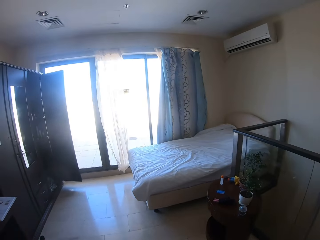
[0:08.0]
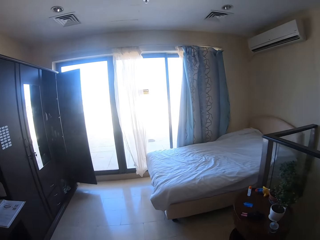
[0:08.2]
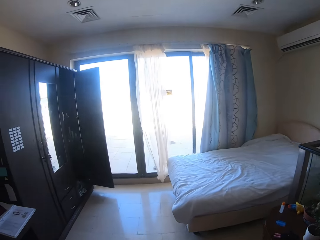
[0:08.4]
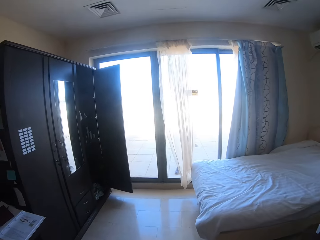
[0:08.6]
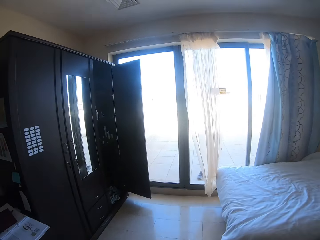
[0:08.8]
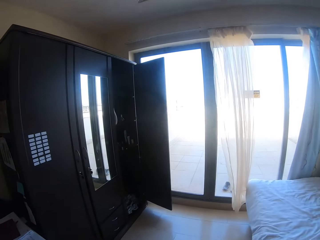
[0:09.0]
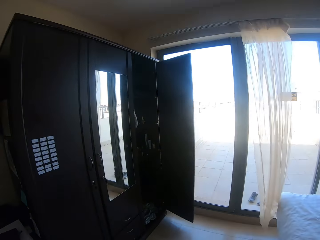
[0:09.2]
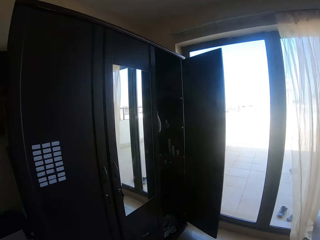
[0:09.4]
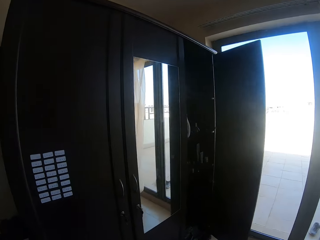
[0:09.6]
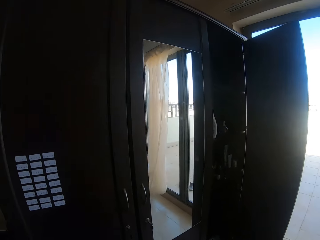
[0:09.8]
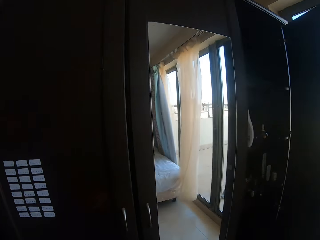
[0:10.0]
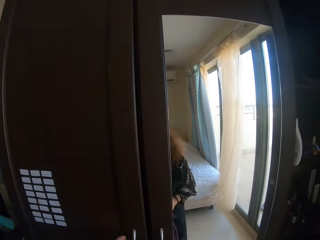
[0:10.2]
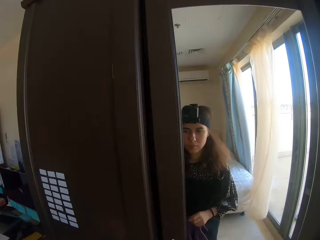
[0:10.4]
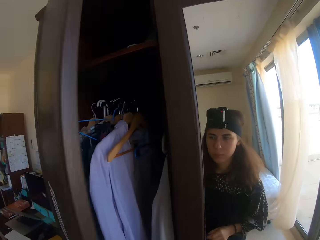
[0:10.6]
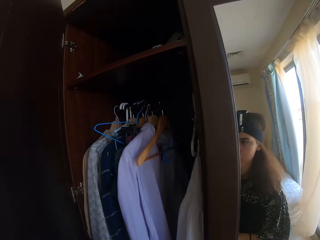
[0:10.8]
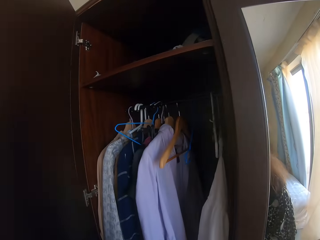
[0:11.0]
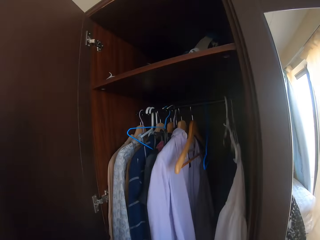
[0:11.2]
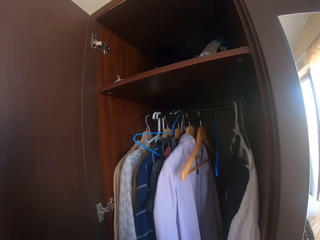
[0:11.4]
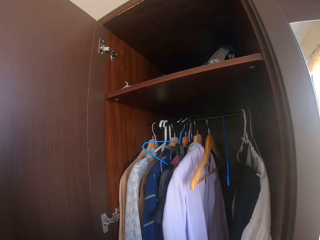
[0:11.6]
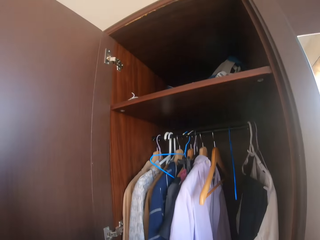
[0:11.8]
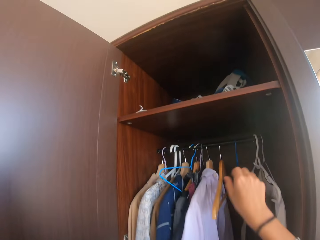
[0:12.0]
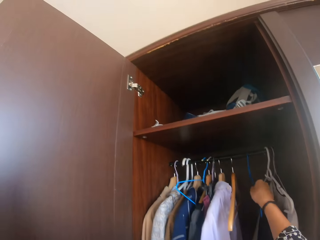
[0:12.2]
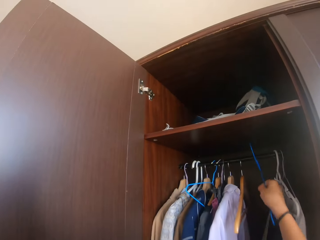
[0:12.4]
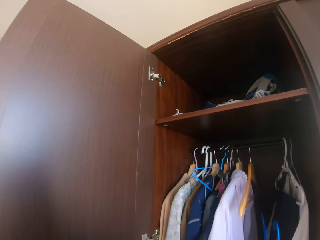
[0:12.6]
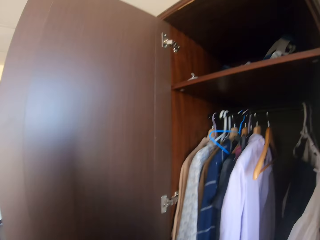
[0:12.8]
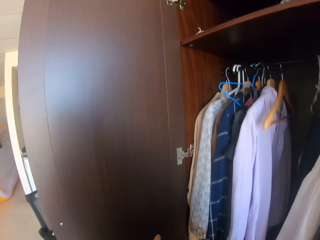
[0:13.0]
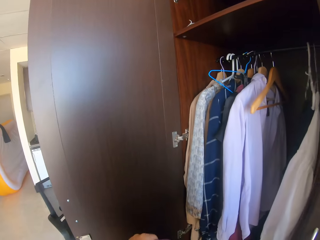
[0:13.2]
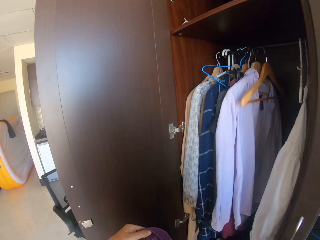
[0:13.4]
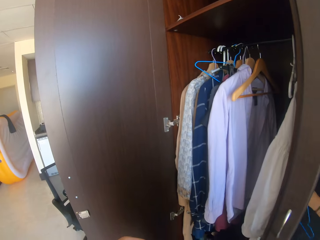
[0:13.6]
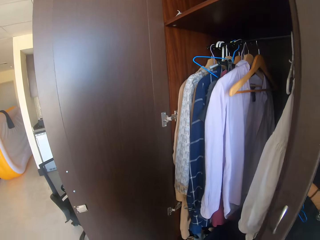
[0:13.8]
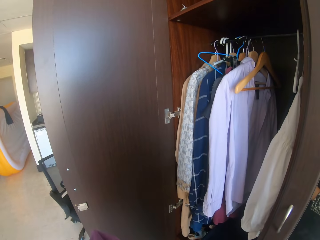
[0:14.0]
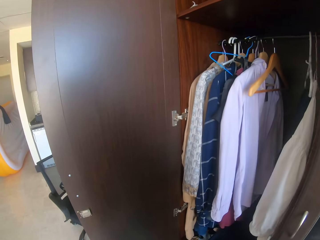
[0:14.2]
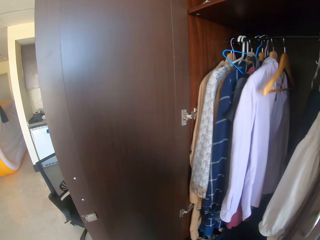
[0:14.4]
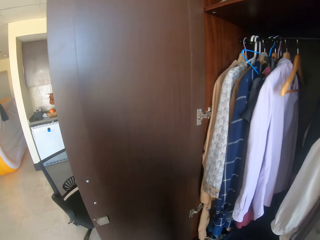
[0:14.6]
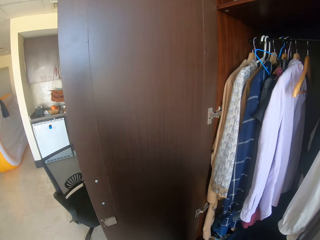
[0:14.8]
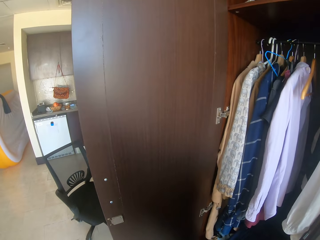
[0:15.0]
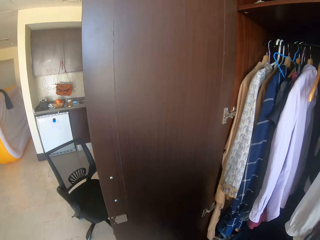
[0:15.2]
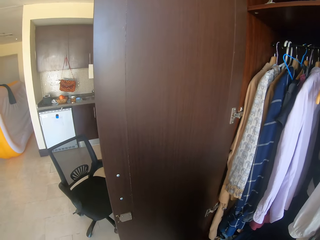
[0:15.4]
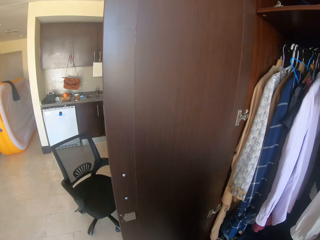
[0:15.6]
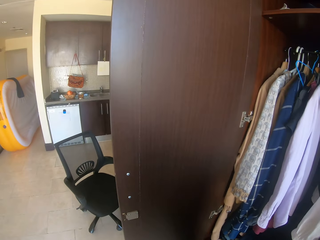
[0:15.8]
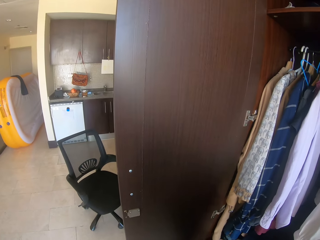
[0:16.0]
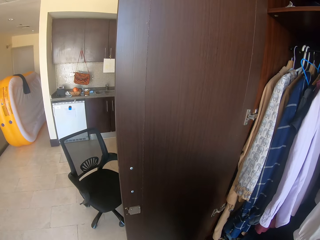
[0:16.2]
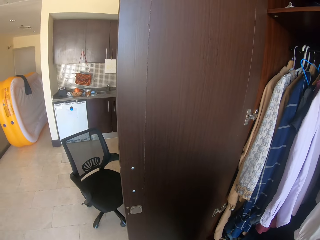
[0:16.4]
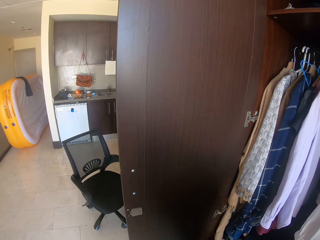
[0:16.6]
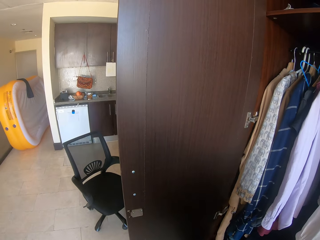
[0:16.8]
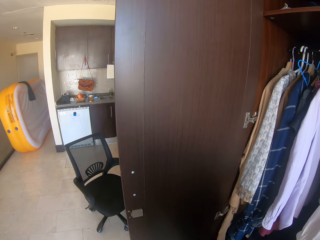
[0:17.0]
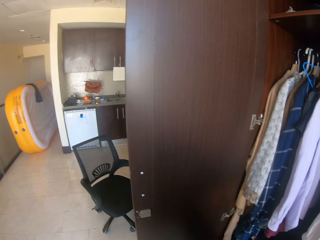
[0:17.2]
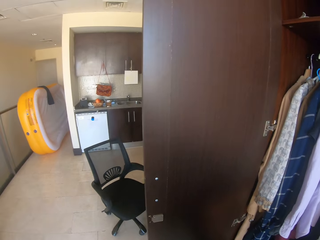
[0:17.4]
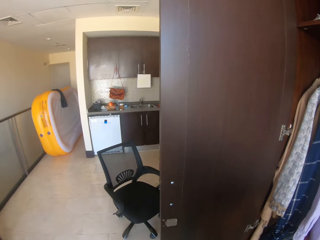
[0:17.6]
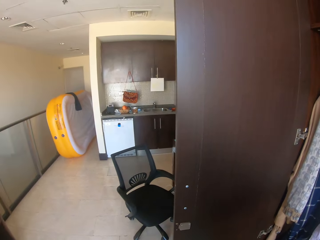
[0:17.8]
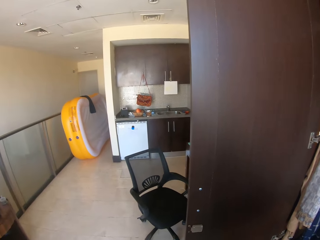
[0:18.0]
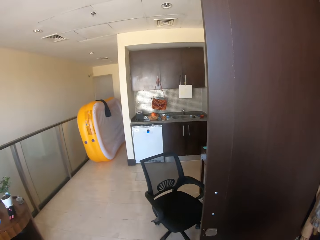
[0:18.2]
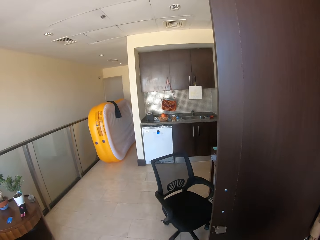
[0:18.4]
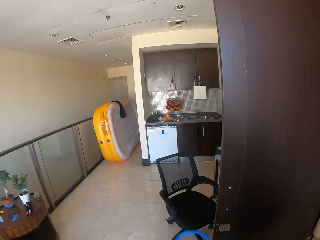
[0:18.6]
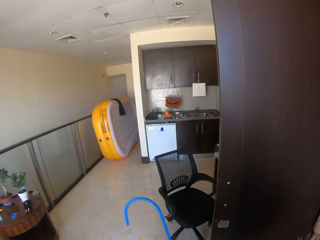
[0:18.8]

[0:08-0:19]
The camera wearer walks back. They walk around the room. They open the wardrobe or closet door. They pick up a hanger. They put the sweater on the hanger.

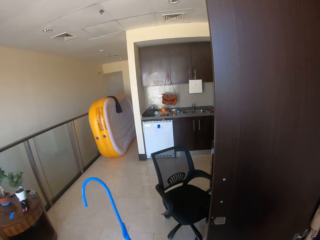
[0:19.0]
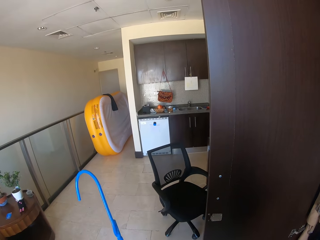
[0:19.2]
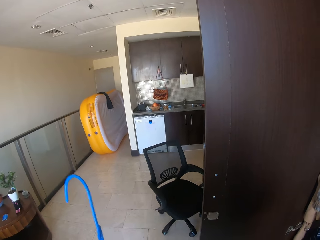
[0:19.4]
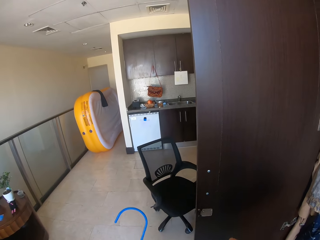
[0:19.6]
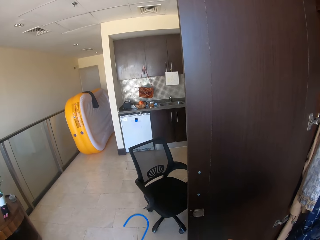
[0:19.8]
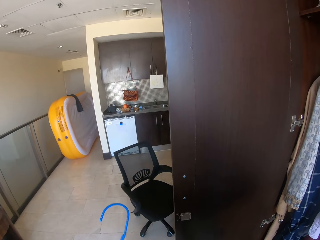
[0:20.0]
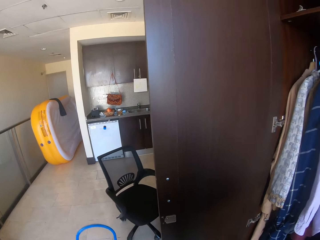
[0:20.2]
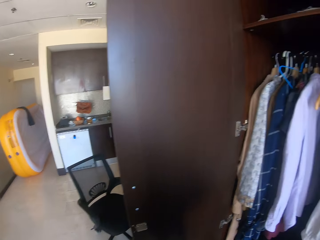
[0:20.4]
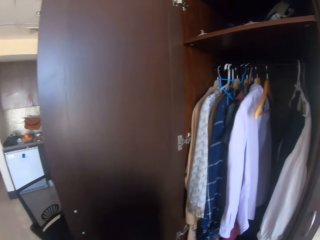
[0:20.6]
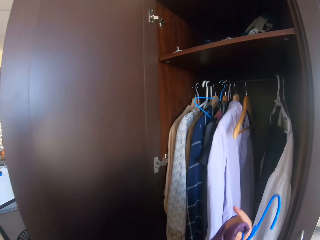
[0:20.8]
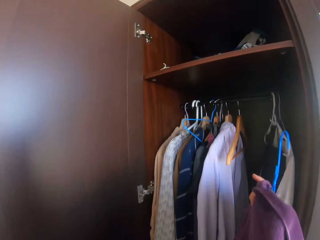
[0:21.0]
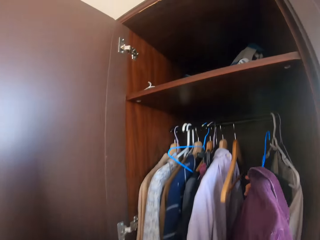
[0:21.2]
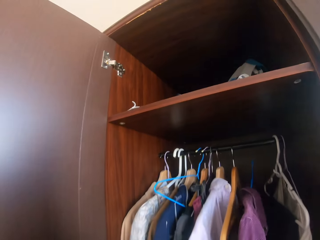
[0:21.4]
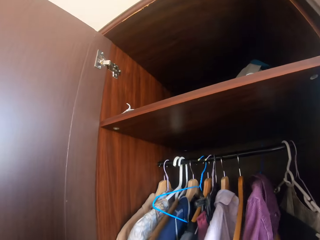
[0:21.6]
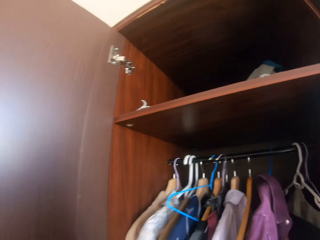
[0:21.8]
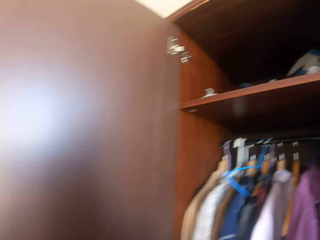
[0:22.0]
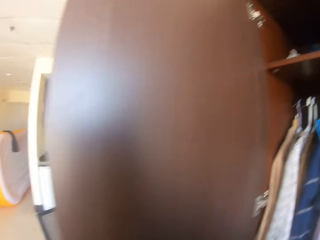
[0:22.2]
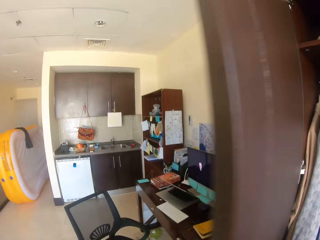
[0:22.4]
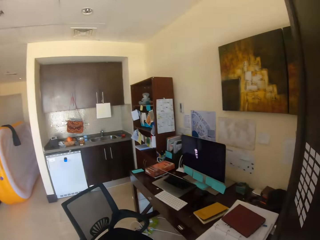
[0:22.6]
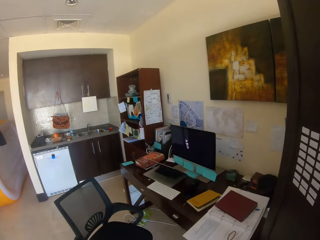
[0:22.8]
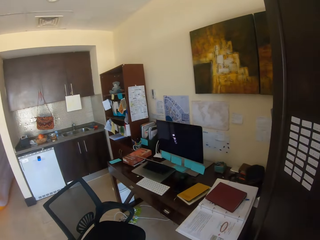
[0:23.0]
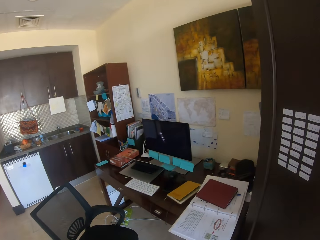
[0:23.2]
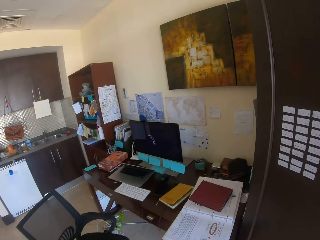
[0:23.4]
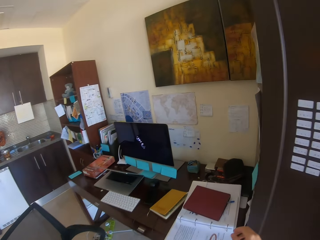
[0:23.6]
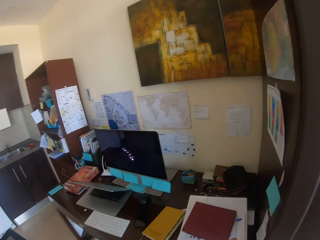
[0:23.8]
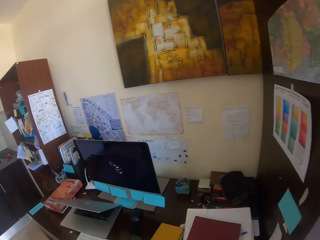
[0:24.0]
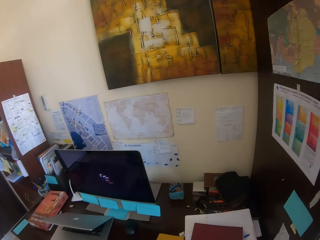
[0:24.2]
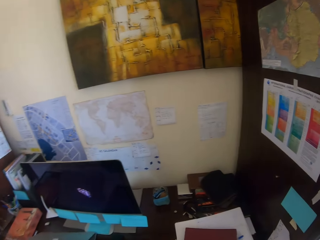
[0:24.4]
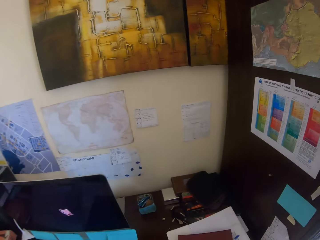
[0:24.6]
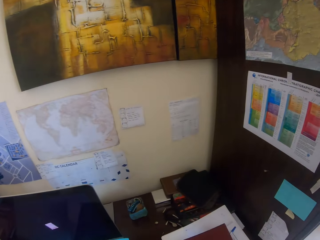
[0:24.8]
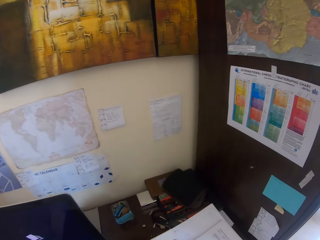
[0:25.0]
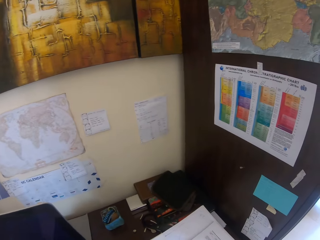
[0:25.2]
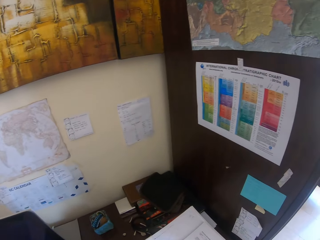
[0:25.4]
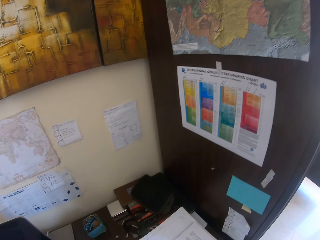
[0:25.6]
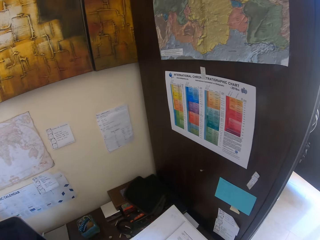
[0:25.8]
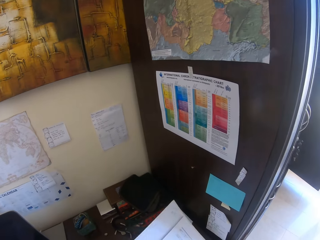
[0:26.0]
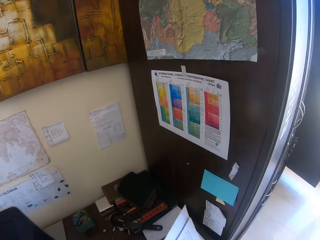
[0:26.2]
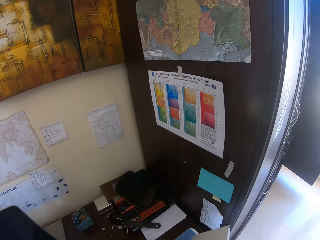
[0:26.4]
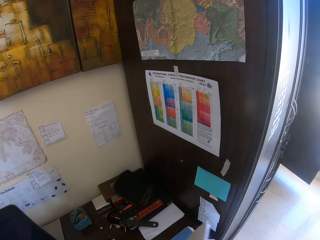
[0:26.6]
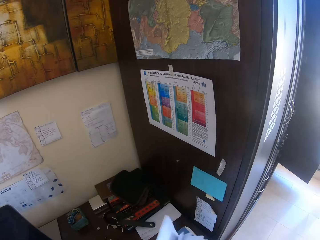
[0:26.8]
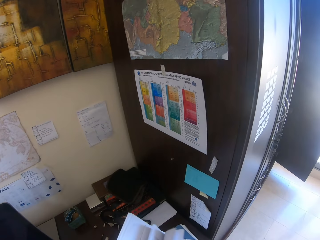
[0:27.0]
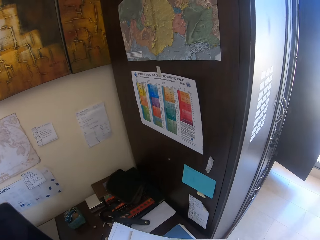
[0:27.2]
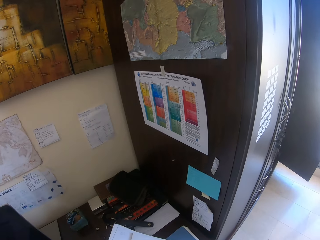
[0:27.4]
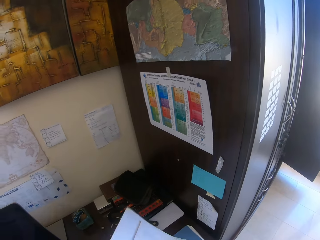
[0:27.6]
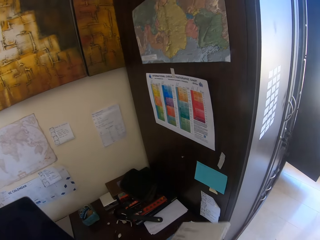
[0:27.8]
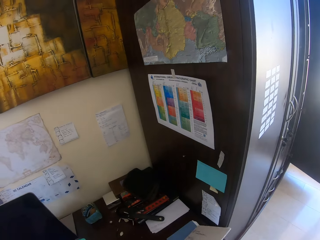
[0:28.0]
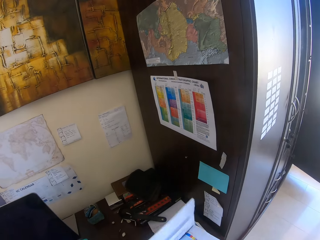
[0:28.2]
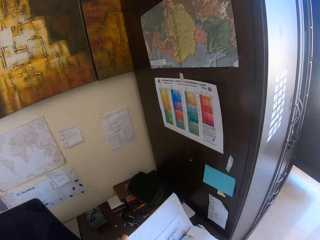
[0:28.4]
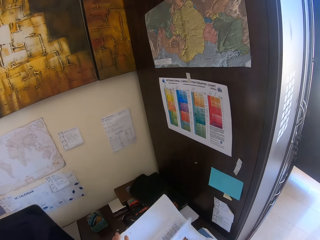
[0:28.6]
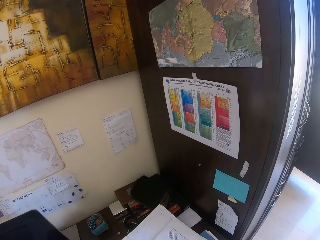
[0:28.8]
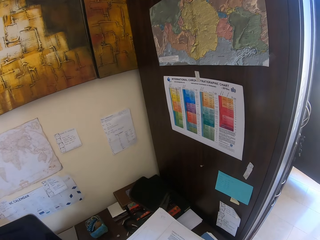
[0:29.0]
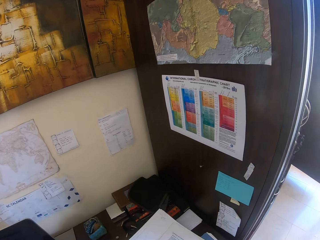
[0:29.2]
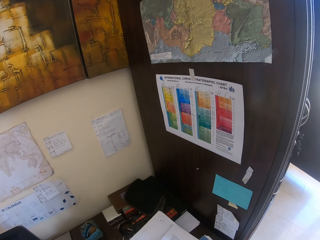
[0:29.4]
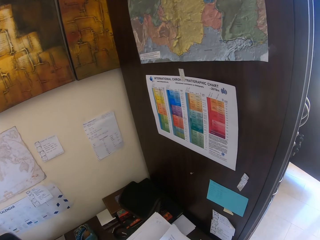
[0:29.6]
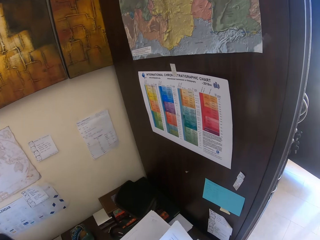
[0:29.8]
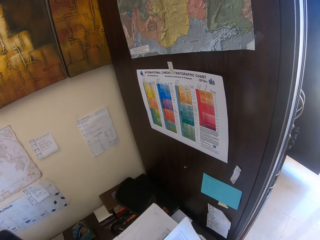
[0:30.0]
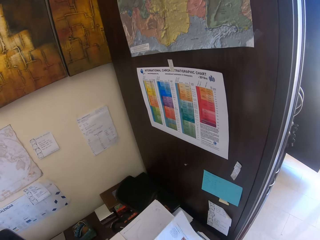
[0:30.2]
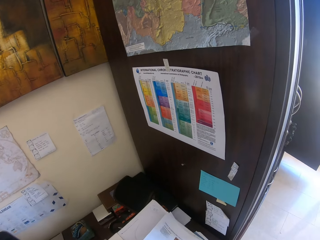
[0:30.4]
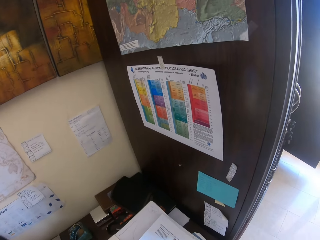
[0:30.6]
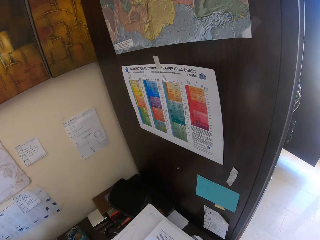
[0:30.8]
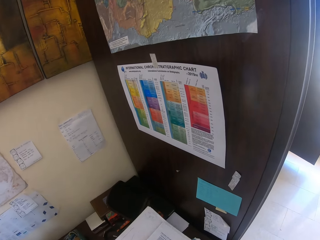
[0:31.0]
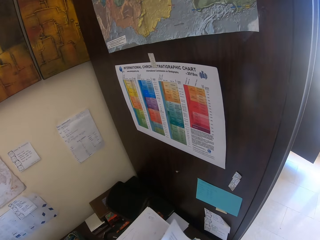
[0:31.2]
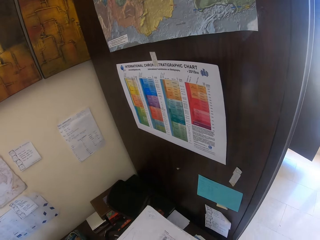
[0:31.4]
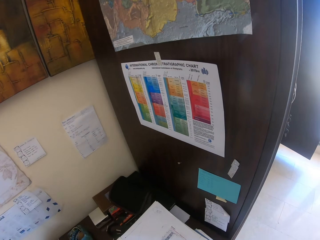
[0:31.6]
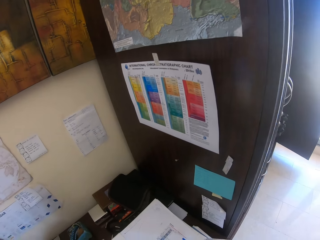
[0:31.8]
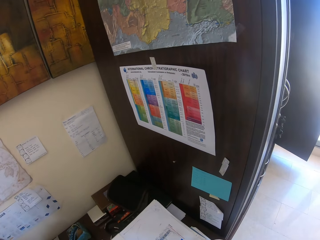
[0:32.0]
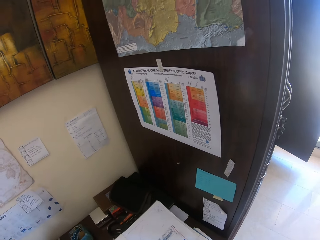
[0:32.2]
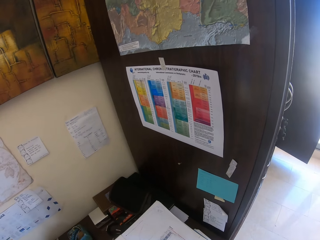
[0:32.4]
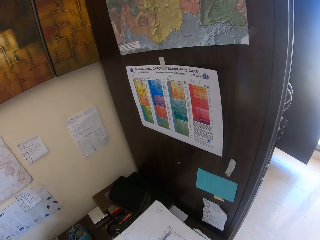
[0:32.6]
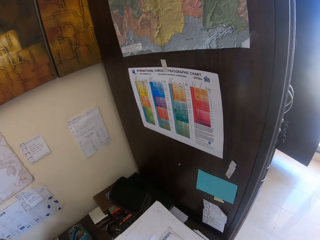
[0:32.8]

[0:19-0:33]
The camera wearer hangs the sweater in the closet. They close the closet, walk back, and move a book. They flip a paper. They pick up the paper.
